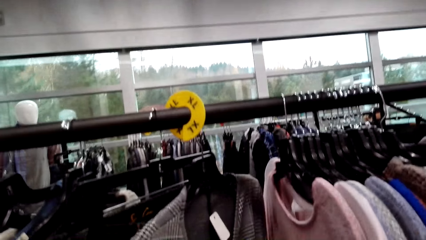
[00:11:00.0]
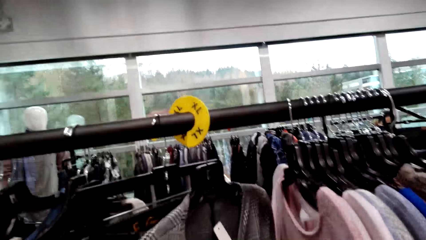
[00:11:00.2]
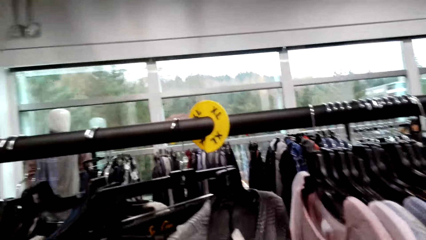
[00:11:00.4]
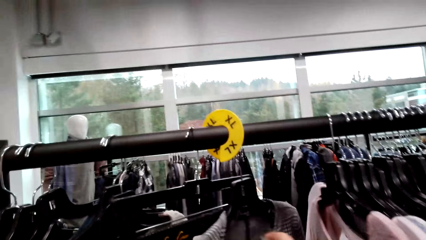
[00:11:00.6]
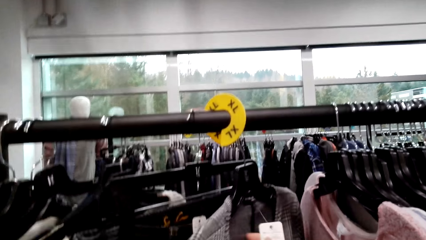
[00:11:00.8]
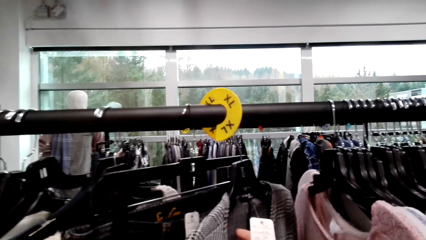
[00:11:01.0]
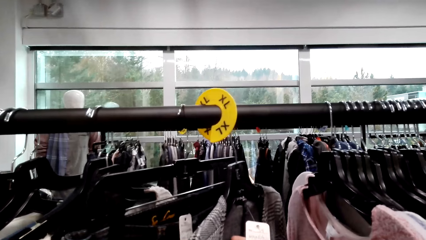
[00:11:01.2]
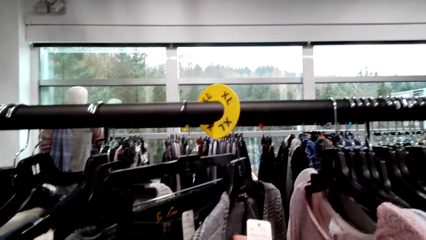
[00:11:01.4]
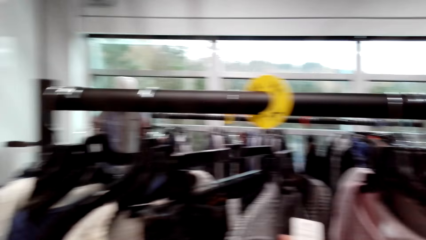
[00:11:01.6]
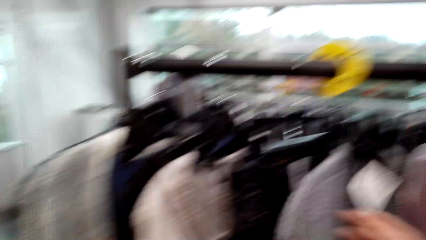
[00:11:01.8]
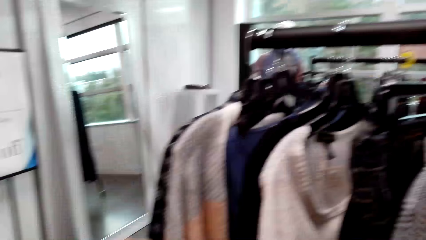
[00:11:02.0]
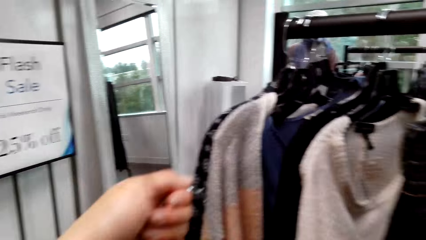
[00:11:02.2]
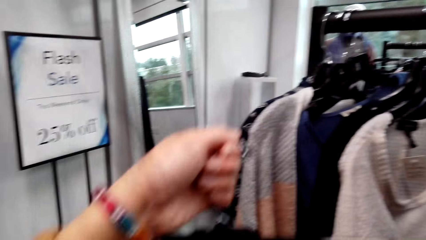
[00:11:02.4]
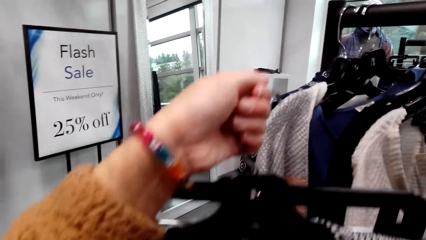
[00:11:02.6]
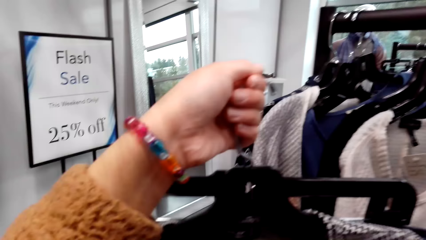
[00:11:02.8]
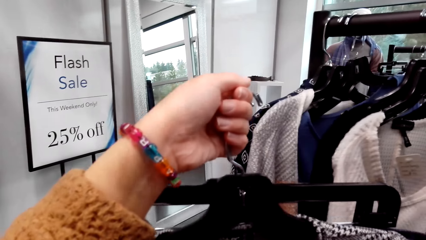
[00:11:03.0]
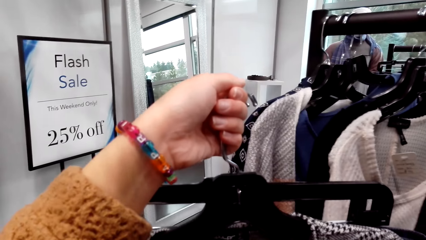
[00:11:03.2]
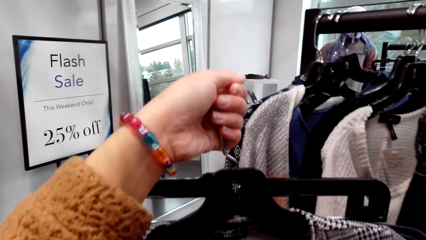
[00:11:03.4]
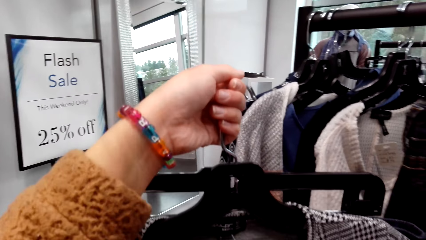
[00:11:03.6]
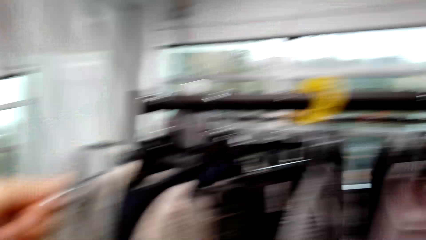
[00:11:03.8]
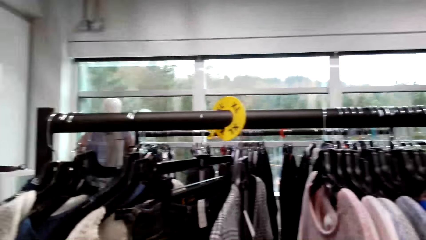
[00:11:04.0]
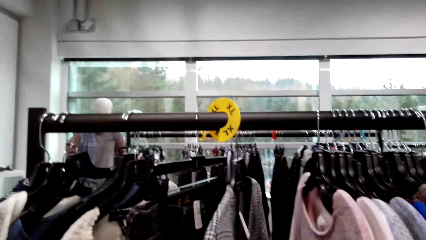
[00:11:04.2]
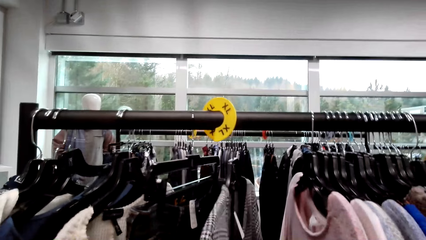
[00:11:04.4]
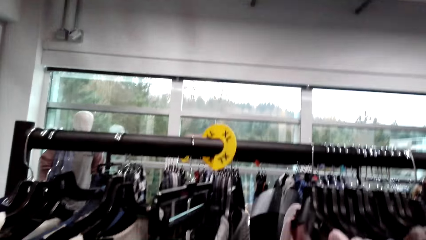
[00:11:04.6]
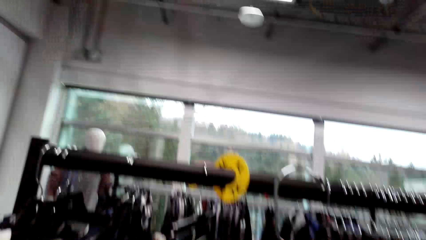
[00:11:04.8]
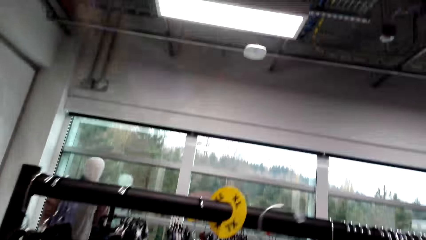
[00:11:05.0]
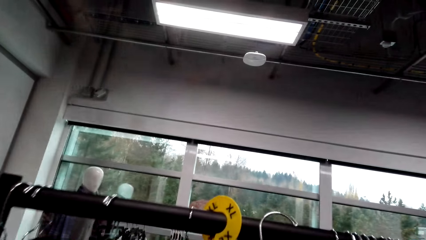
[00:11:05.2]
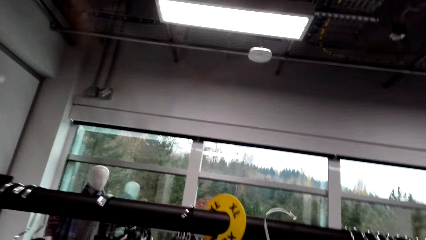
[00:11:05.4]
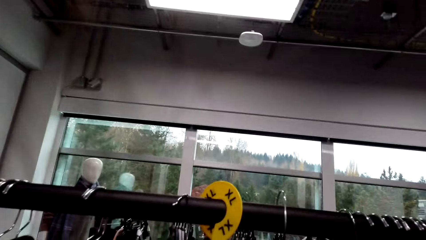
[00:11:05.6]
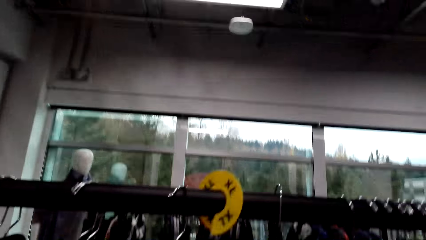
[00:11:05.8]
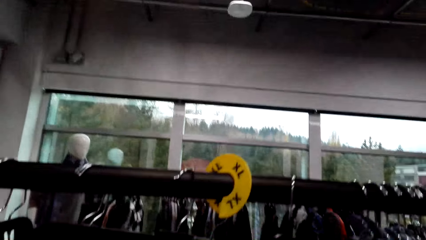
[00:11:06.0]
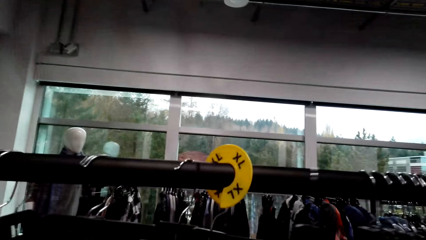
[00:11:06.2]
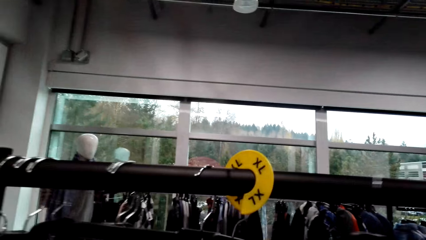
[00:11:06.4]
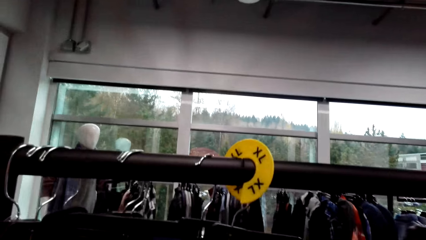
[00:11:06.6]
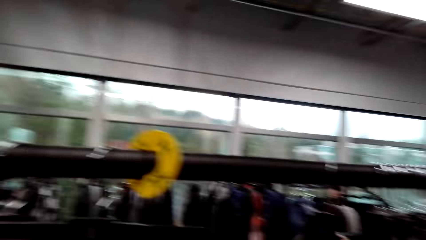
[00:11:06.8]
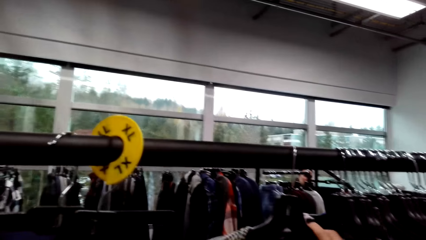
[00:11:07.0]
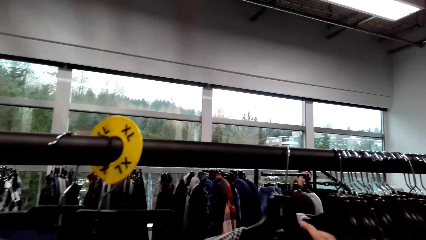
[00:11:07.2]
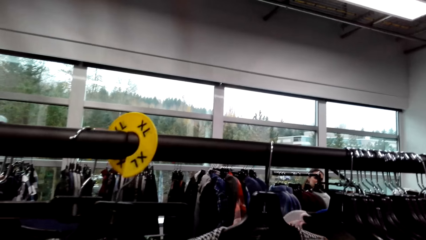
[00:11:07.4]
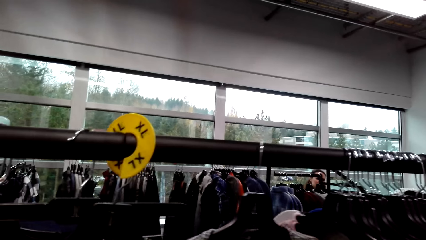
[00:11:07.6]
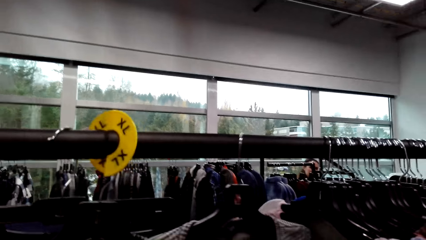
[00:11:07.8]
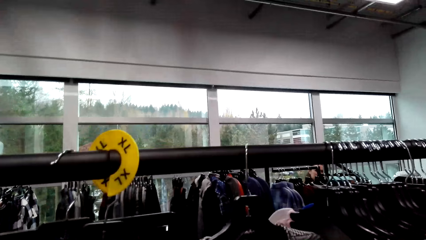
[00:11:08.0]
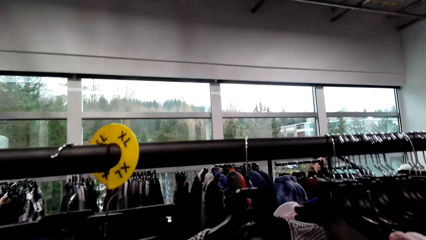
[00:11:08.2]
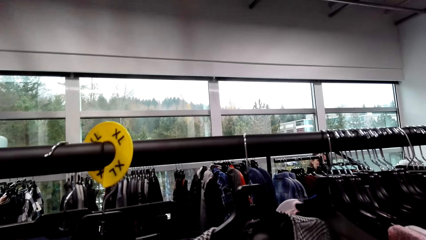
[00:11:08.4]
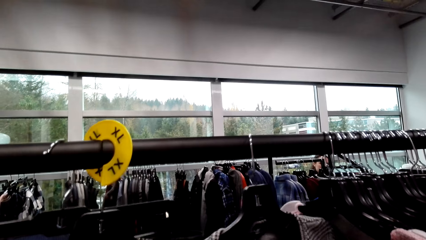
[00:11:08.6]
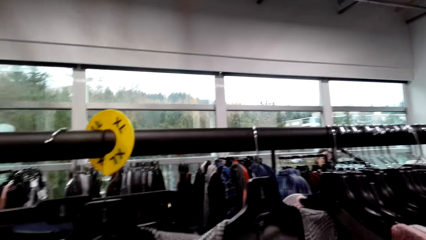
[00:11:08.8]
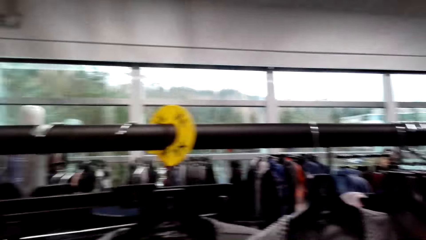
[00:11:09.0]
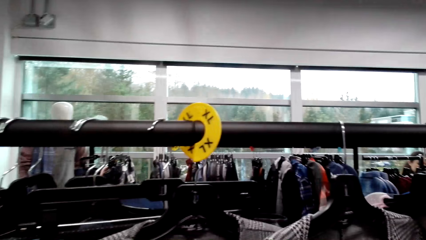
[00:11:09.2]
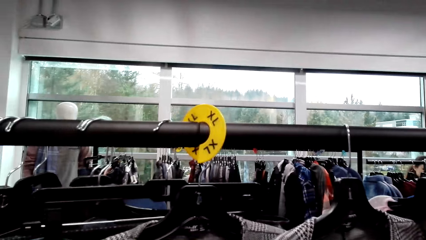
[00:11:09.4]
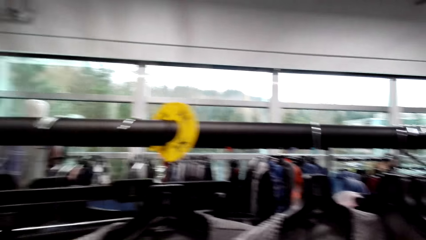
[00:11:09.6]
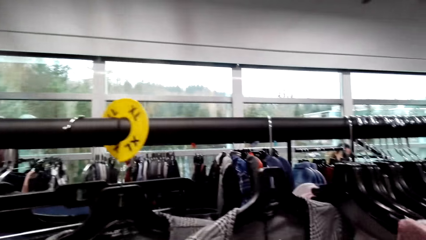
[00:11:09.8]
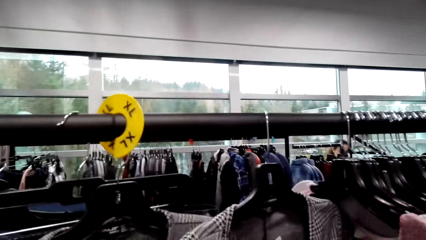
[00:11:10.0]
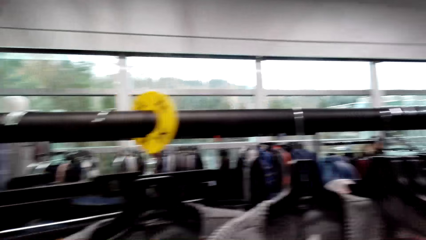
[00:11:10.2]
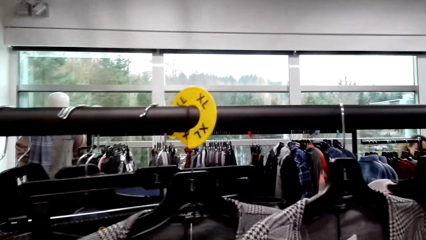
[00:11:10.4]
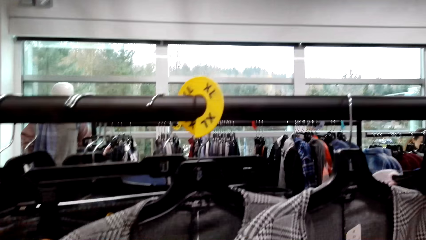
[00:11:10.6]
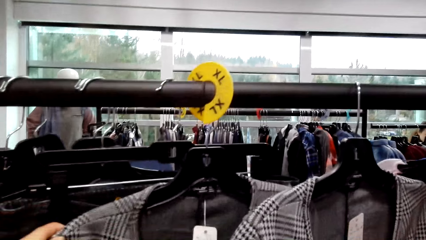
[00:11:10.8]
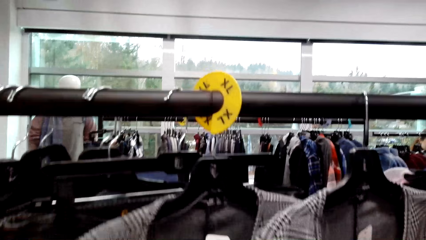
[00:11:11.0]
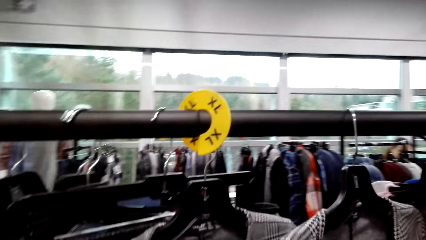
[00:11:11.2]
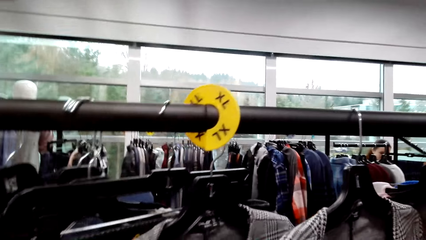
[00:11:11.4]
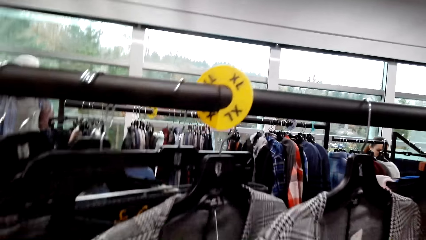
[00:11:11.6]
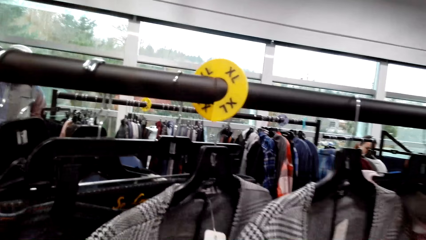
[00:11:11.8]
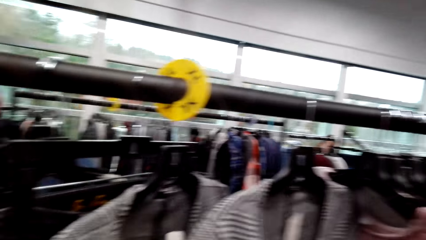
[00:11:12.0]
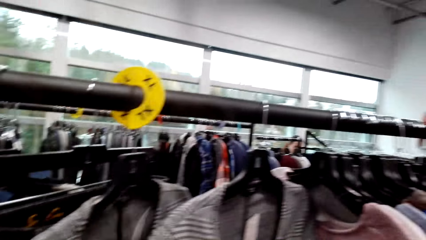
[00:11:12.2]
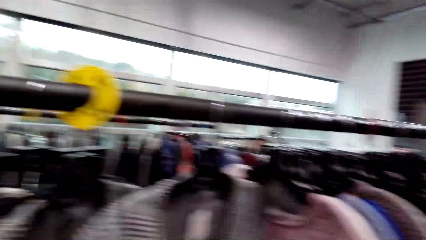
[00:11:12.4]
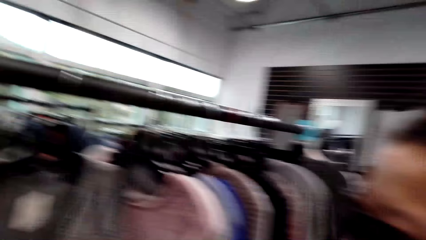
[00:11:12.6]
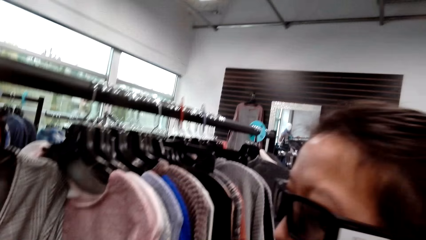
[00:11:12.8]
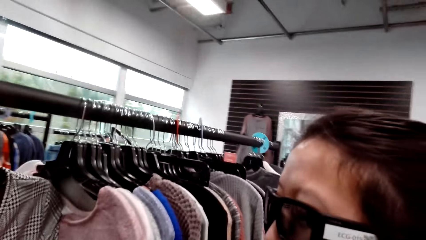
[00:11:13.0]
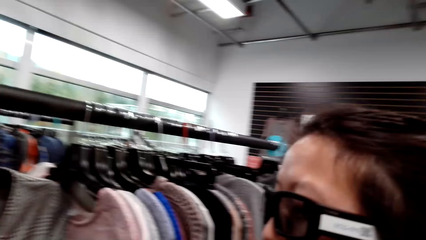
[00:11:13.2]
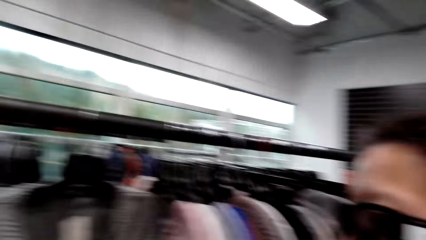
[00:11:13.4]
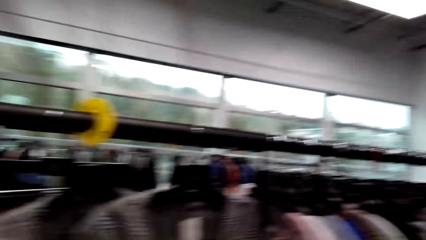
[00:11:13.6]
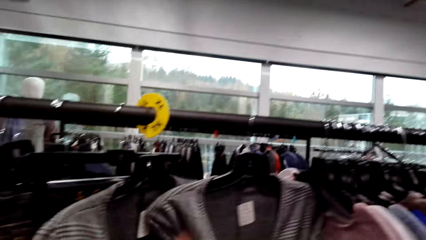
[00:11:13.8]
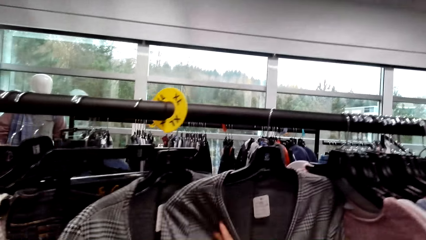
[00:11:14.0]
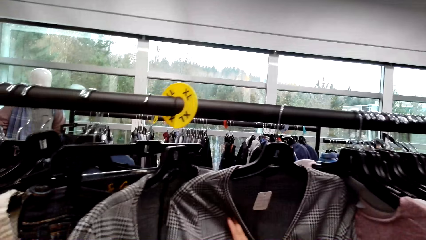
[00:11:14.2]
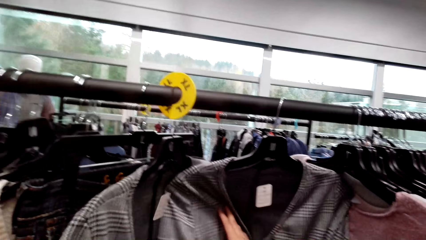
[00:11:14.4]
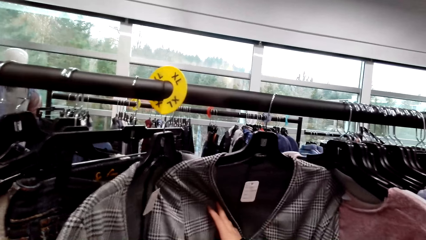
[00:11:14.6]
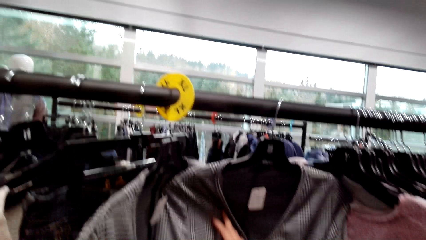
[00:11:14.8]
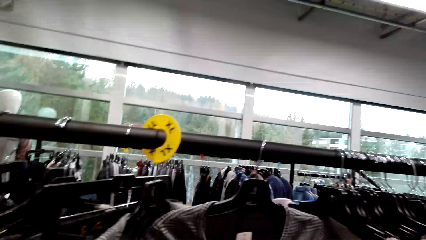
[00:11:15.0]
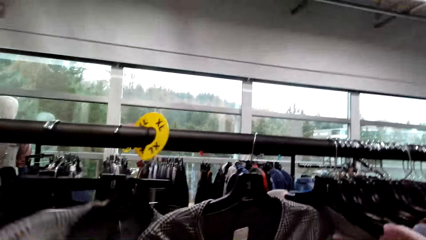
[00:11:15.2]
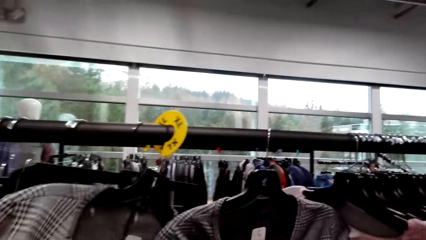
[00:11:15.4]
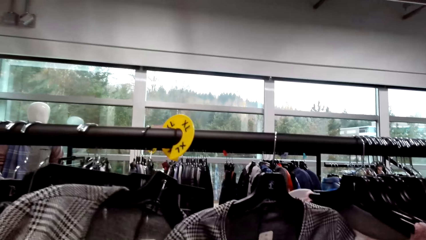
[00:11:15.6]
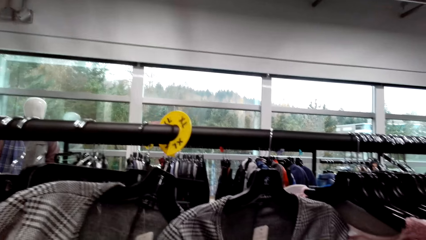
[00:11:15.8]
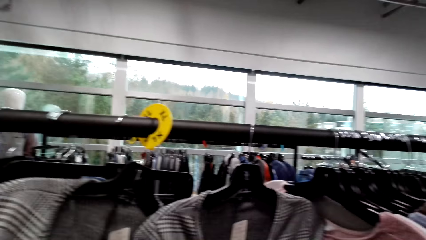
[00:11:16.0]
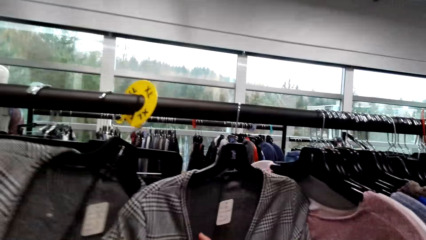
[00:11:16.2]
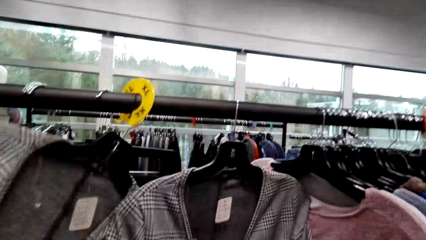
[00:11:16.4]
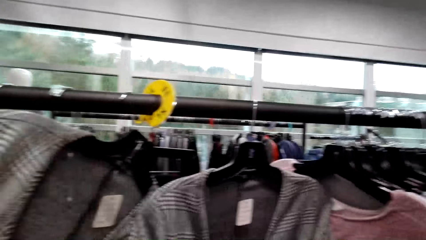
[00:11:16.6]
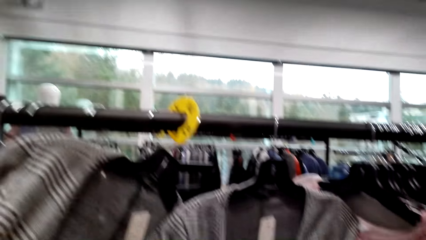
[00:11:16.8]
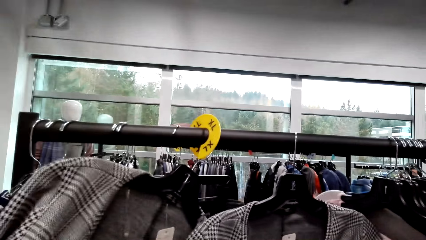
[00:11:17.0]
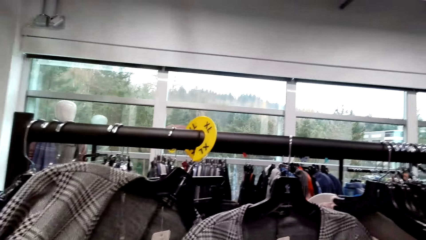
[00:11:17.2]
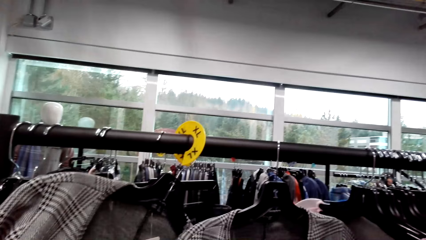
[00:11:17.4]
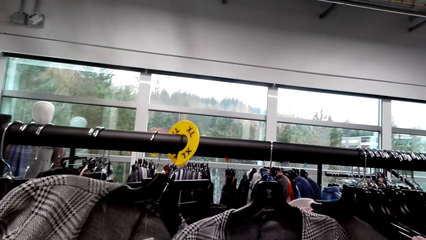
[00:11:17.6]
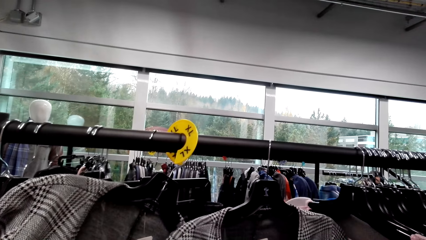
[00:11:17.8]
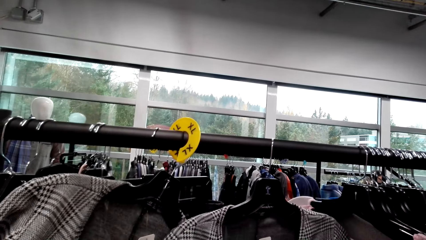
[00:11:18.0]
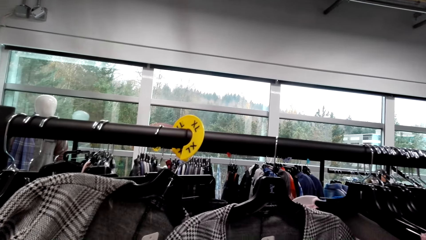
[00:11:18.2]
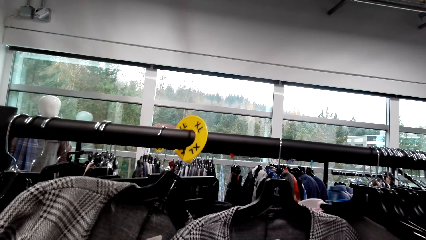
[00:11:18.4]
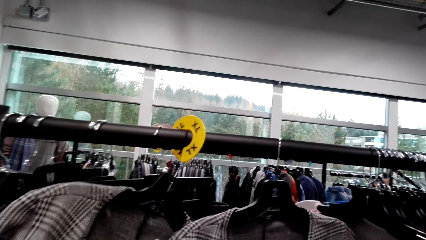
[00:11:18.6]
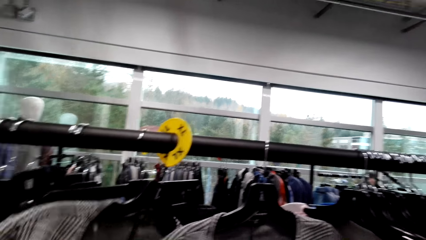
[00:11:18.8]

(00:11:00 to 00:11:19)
The camera wearer lifts clothes, looks around, and hangs a cloth. A man talks to the camera wearer. The camera wearer looks at the clothes. They push the clothes.
